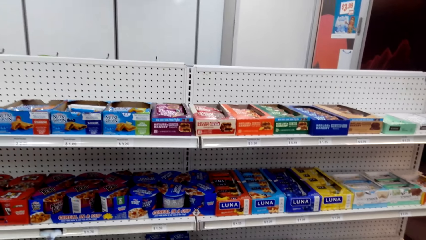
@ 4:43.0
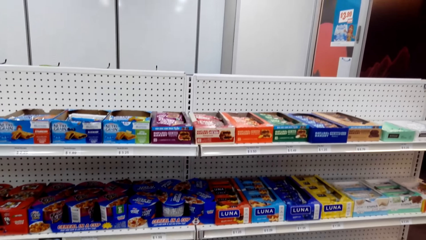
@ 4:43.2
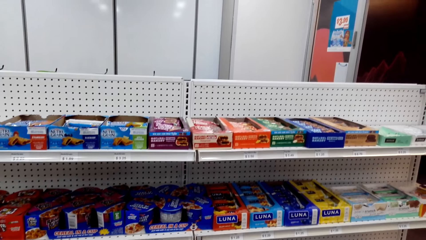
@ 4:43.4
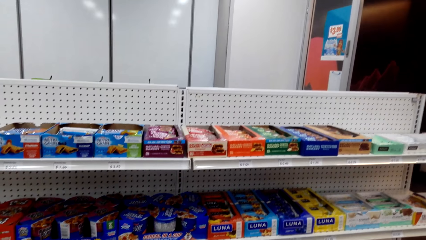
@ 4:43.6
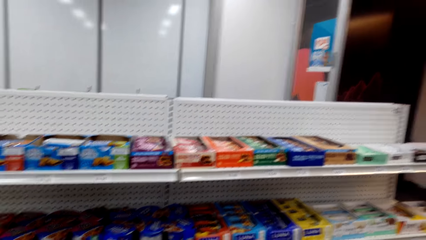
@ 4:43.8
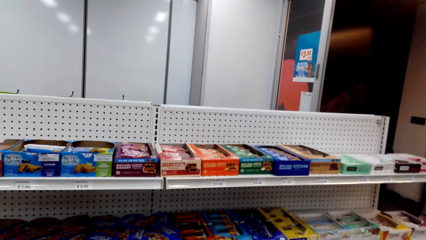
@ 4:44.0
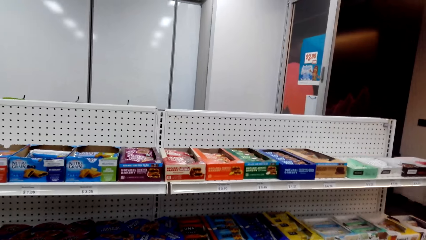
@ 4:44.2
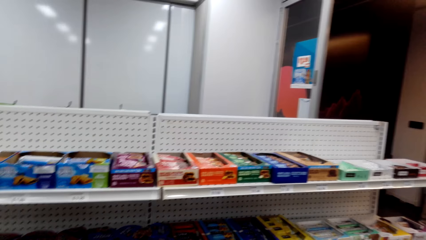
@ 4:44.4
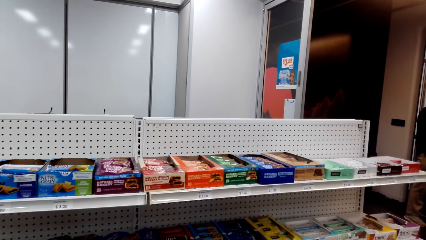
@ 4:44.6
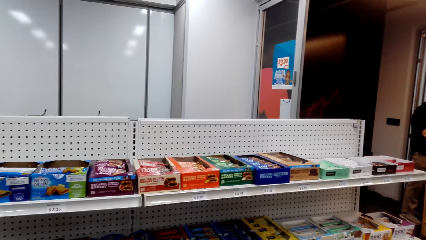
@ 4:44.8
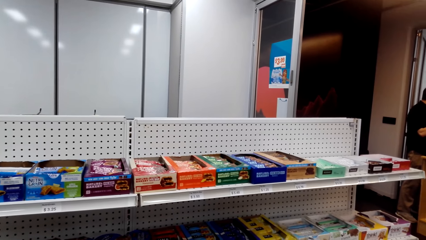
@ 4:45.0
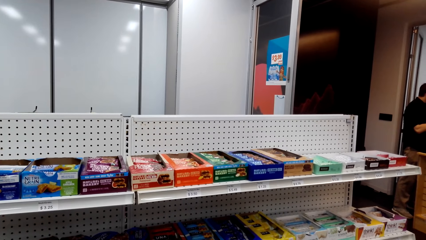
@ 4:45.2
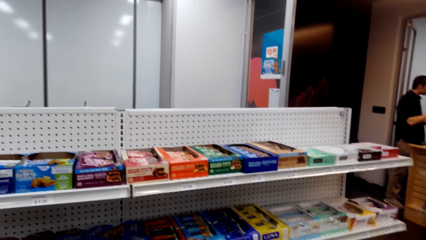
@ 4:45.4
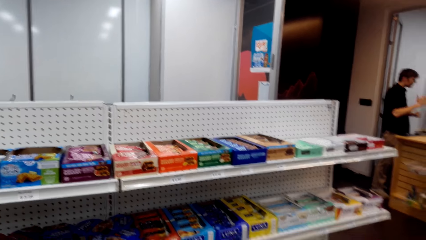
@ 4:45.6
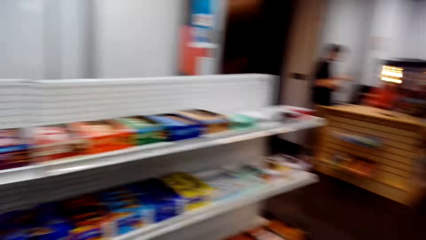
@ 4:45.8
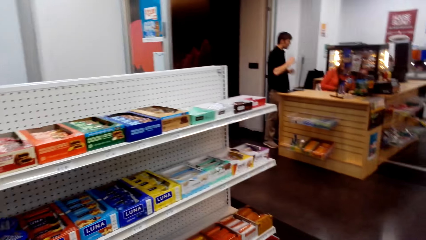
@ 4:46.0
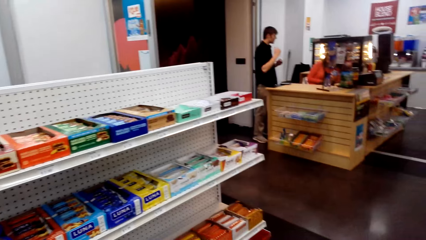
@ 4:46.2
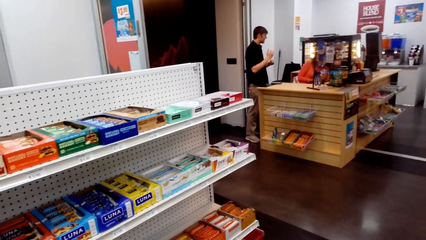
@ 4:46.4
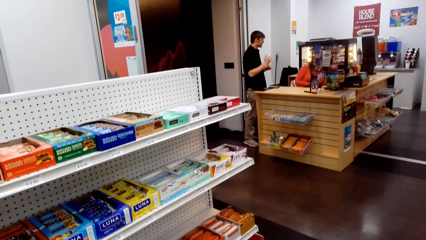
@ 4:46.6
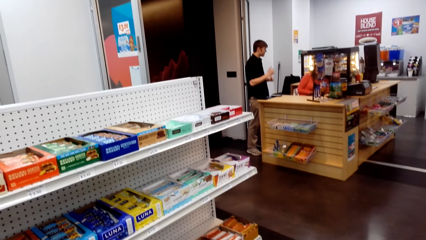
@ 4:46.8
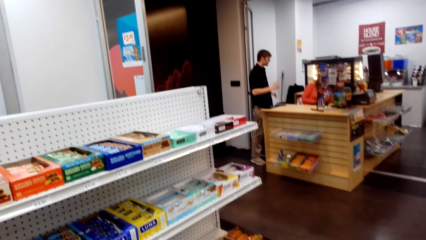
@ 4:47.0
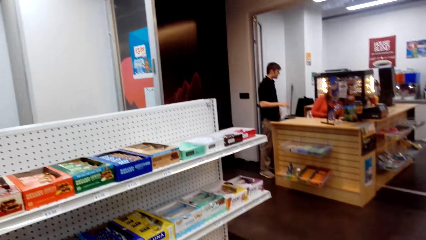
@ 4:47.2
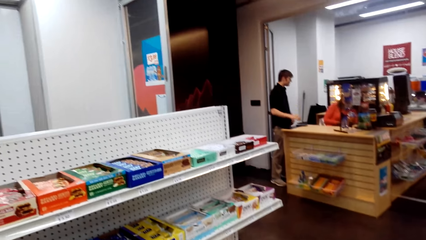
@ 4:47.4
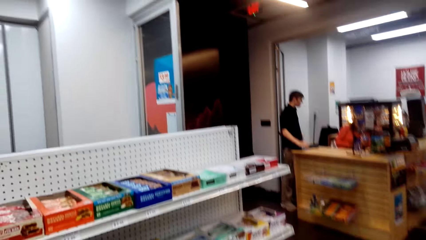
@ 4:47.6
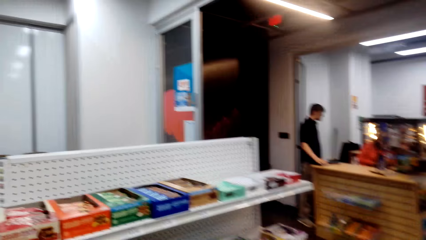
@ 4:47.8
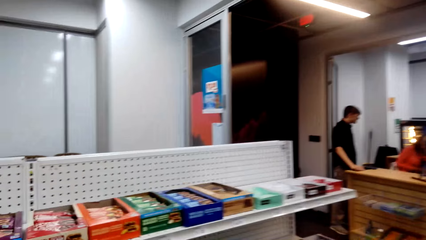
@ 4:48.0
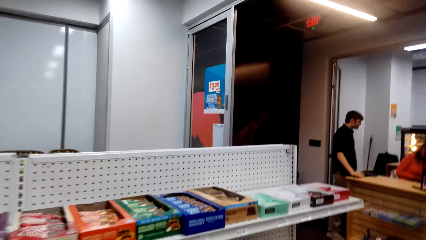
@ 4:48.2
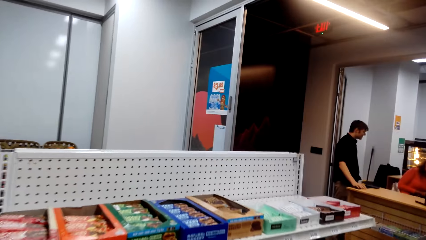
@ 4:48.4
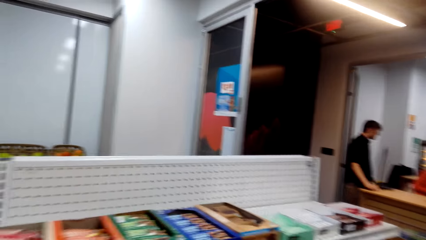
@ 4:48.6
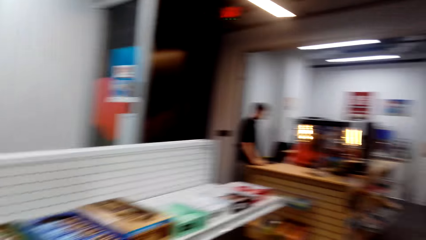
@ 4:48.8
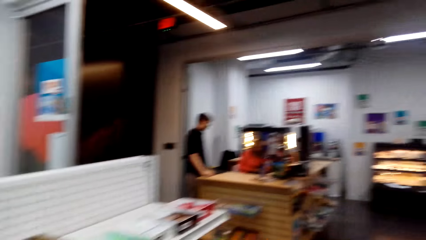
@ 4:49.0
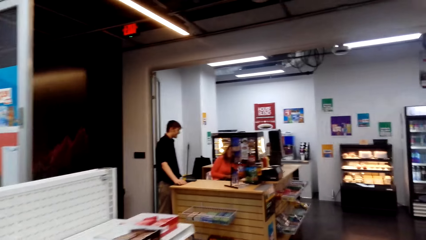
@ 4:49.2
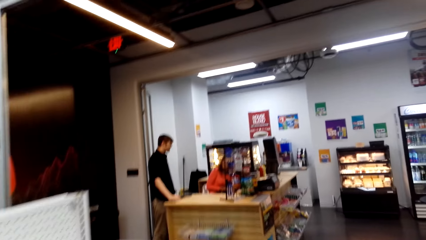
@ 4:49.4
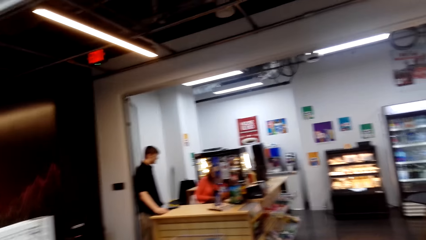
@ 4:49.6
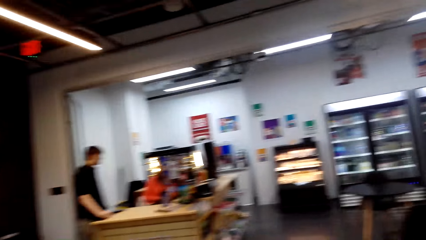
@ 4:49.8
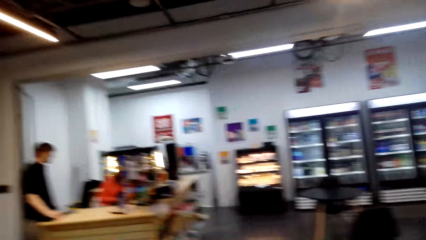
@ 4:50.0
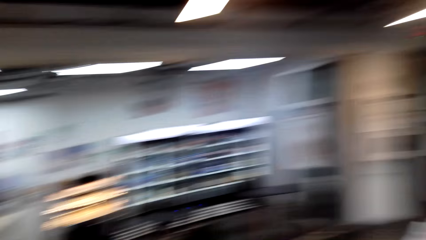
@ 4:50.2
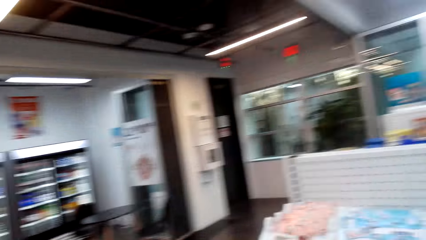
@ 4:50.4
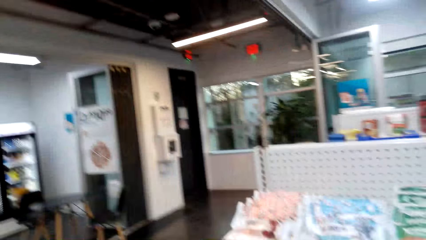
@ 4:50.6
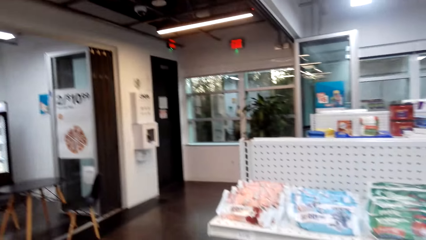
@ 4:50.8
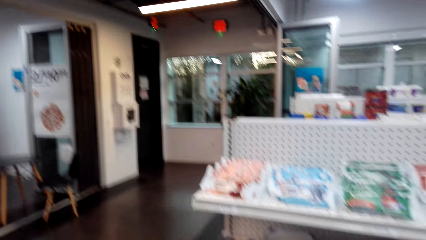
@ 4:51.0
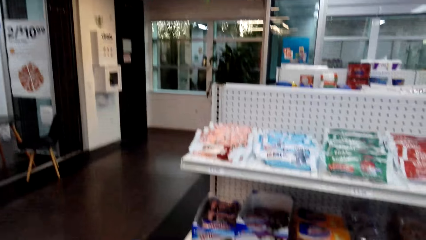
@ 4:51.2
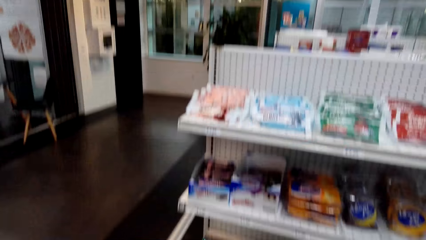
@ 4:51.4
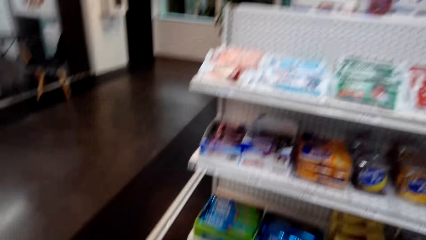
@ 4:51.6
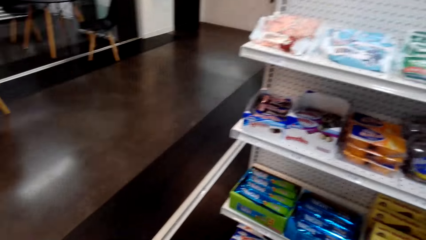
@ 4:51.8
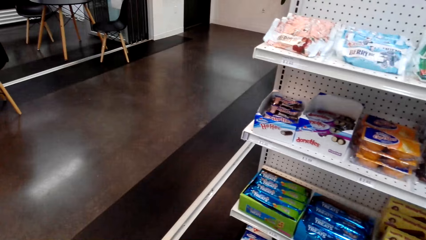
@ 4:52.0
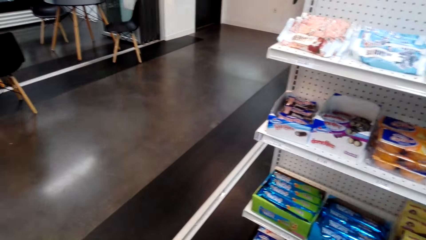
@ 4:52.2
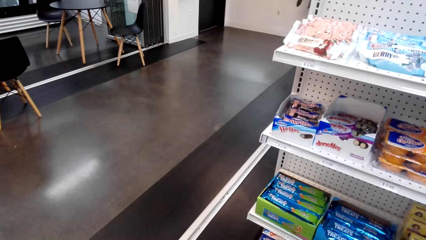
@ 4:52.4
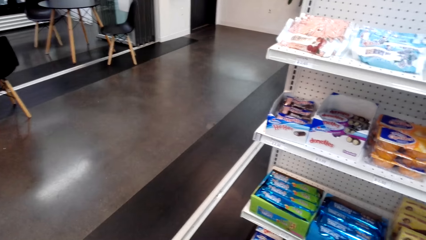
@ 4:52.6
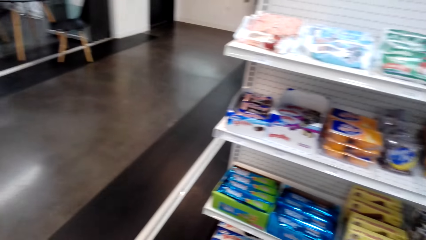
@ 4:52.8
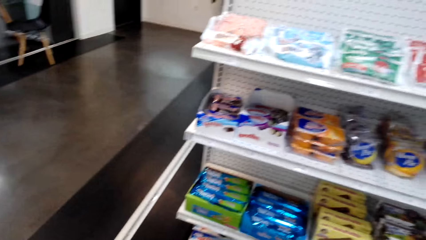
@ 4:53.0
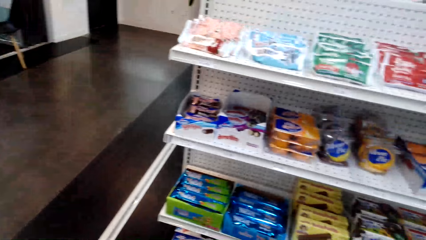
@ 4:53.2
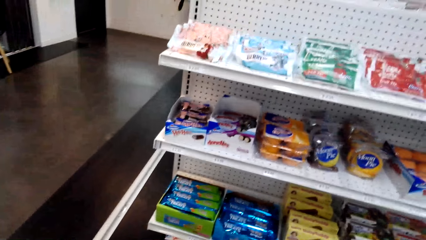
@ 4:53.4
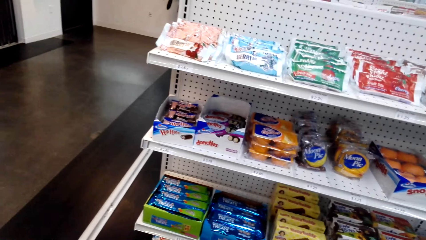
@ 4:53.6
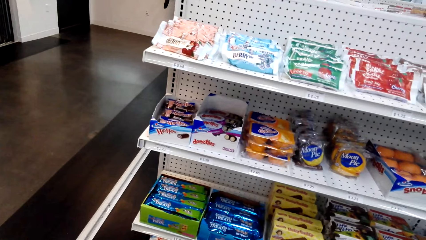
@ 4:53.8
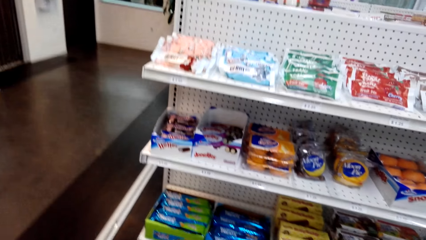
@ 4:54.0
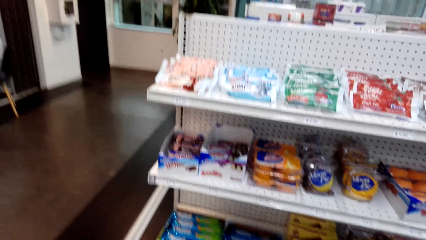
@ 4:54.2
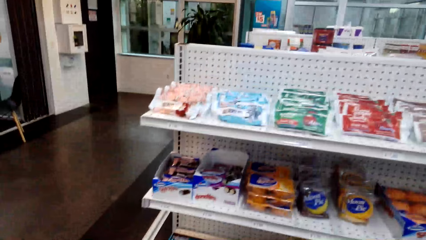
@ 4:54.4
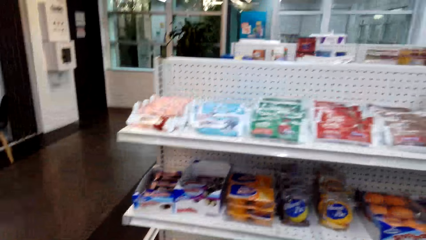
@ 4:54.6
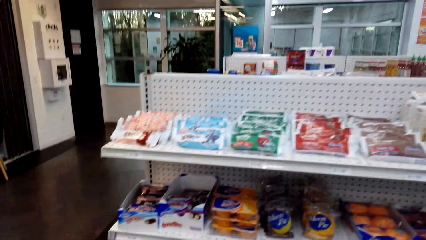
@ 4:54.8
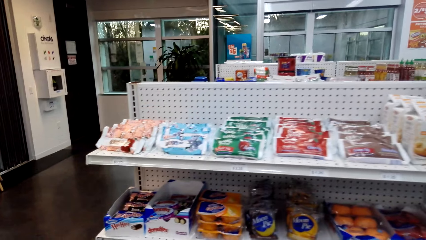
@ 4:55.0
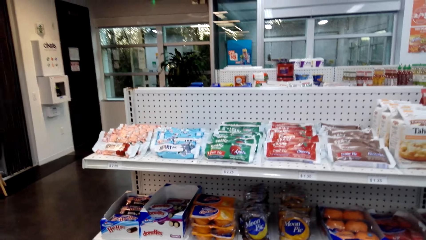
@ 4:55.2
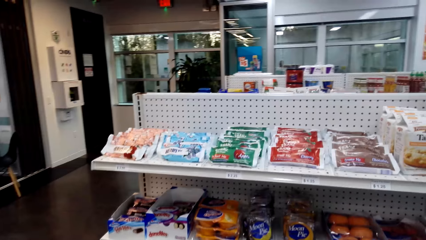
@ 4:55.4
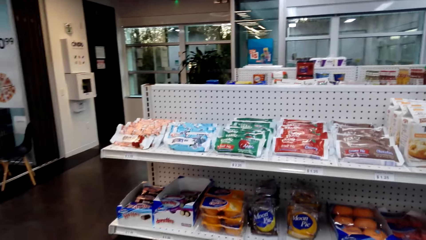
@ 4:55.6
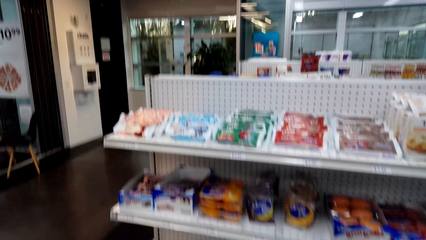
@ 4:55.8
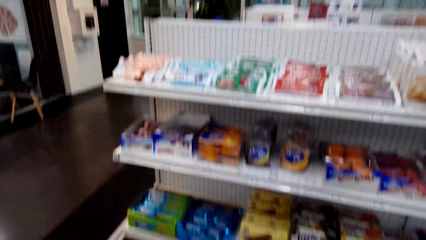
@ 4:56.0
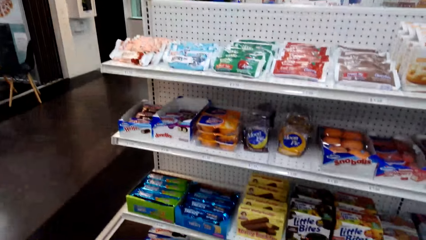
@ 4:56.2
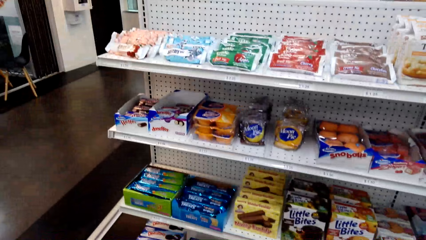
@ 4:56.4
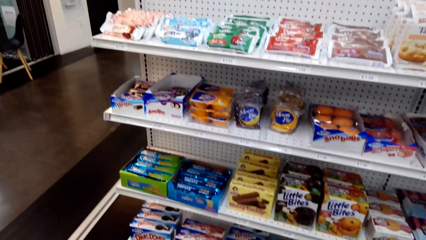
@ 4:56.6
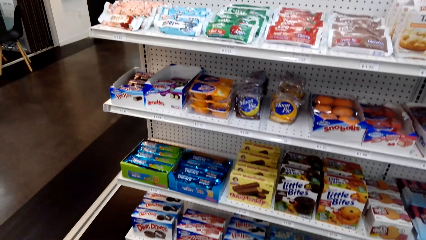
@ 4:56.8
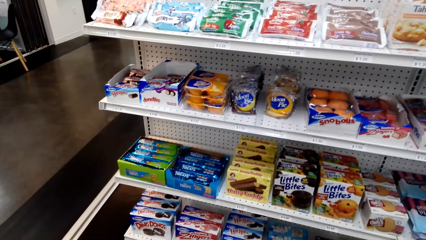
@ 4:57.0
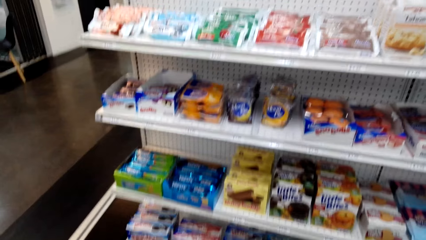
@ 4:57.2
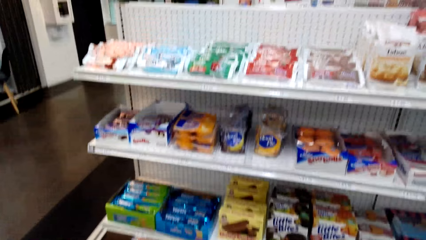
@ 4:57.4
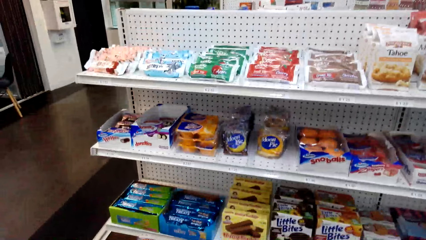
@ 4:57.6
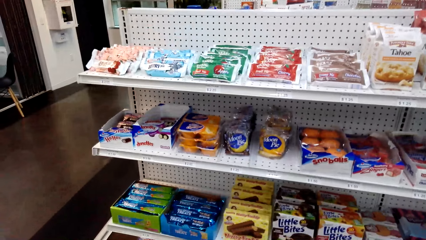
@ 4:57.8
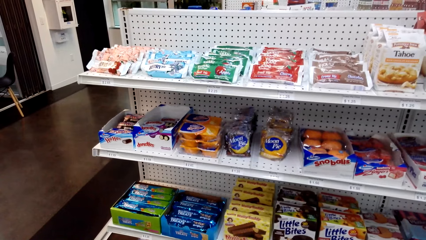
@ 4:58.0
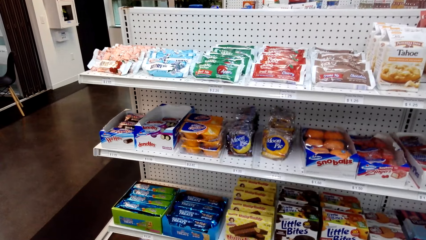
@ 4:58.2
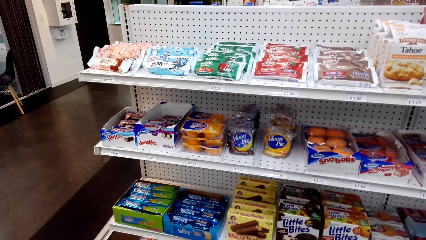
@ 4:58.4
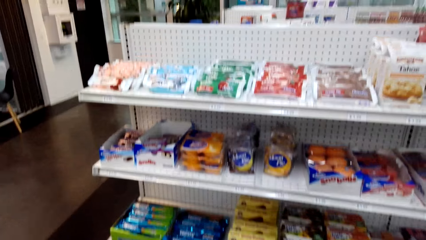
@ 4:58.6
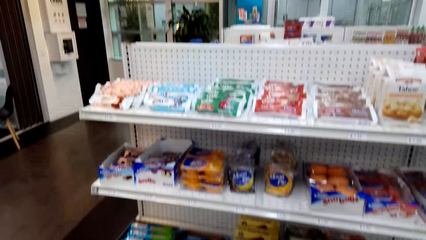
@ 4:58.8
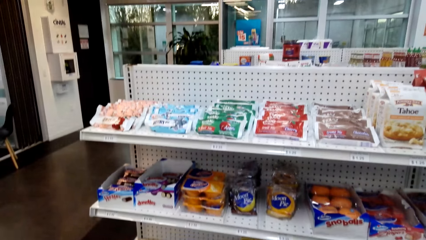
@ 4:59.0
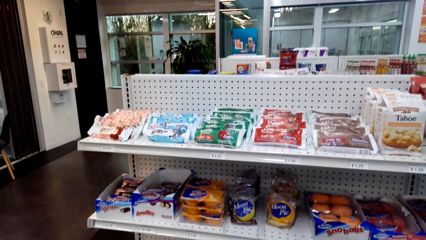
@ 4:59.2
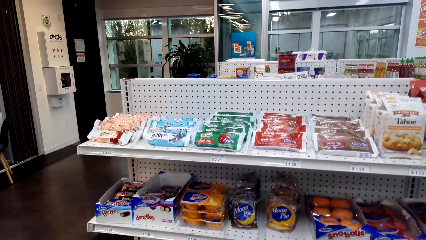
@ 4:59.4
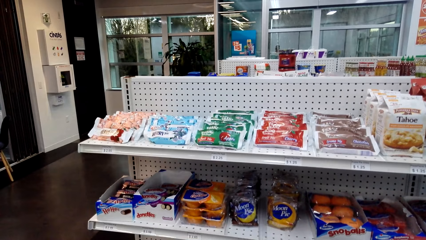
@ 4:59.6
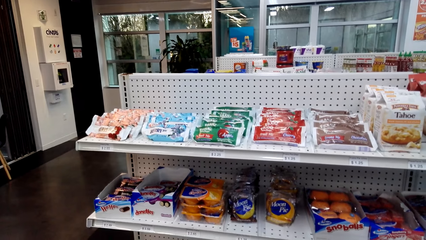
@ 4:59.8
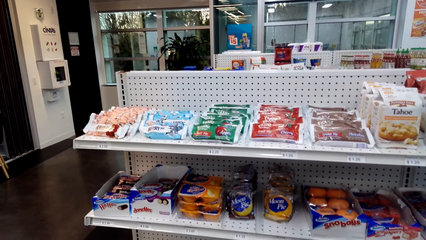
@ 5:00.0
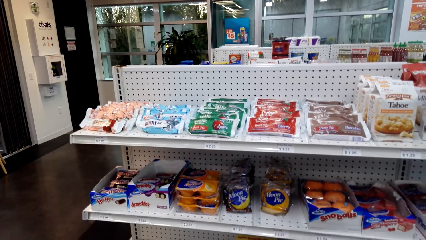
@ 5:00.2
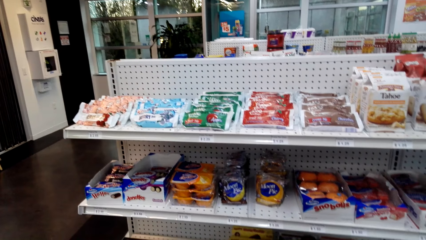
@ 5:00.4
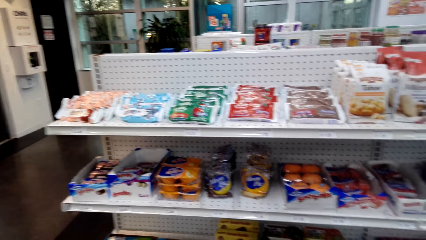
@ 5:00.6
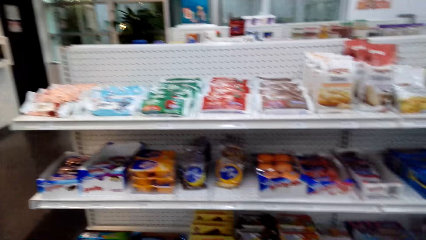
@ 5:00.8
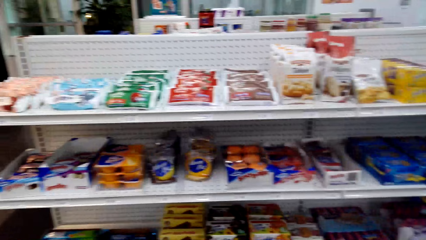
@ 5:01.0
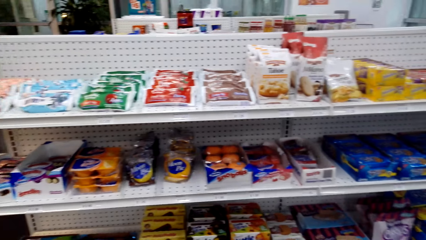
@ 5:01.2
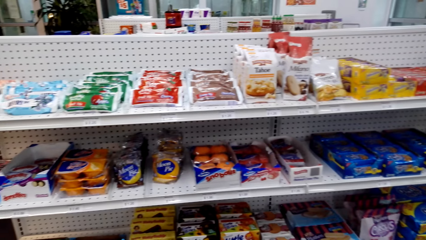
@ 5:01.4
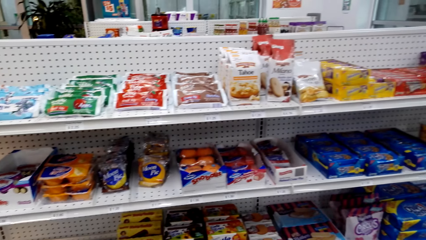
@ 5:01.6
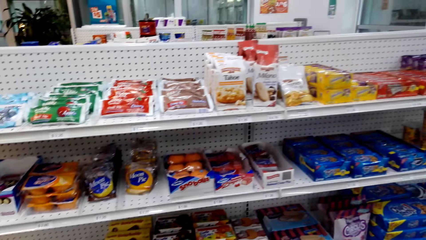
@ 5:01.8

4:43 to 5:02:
The camera wearer is around the supermarket. They turn around. They view items on a supermarket shelving.
